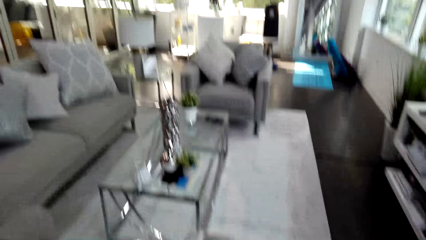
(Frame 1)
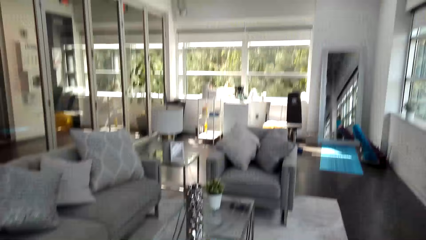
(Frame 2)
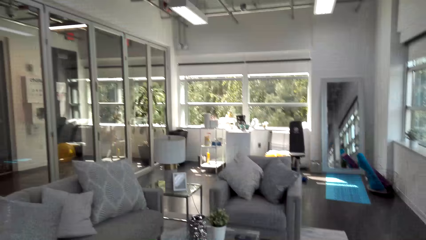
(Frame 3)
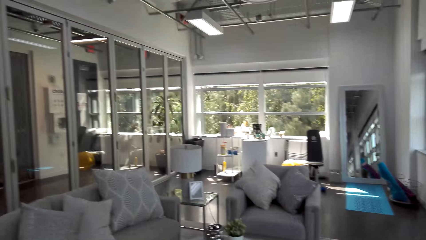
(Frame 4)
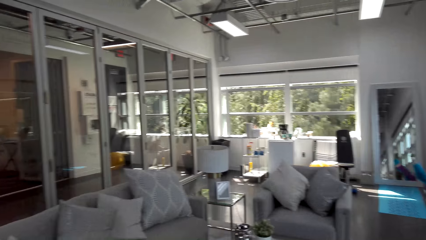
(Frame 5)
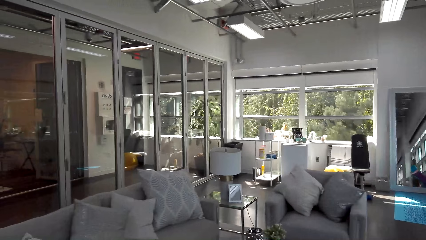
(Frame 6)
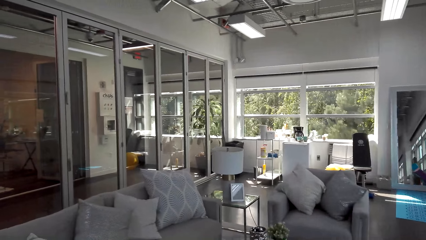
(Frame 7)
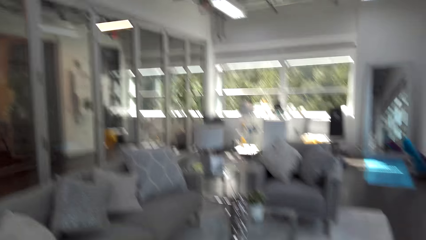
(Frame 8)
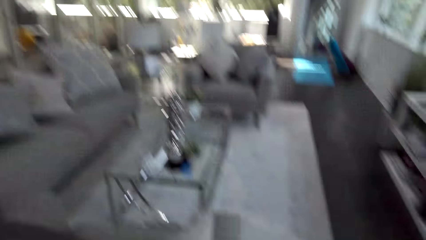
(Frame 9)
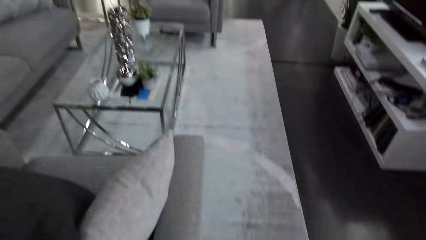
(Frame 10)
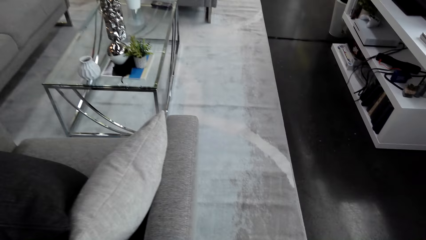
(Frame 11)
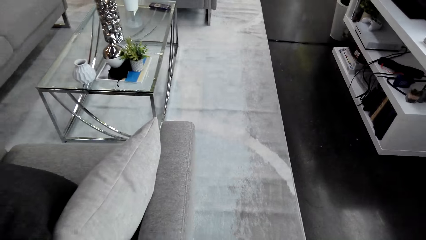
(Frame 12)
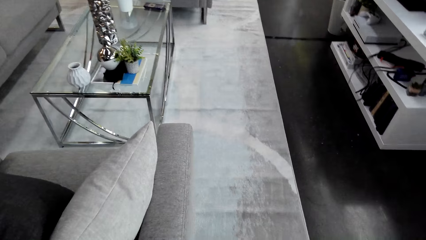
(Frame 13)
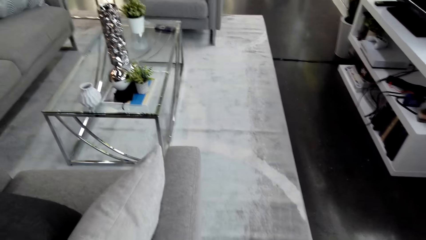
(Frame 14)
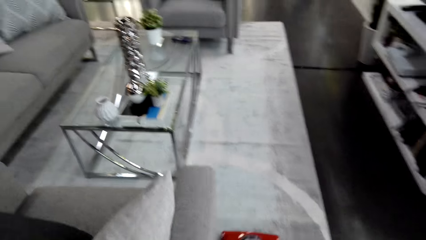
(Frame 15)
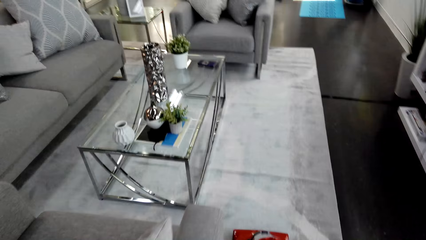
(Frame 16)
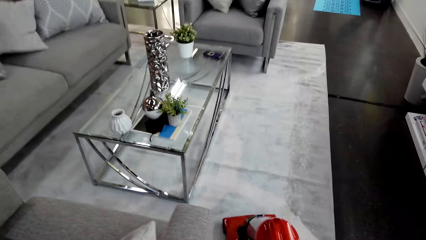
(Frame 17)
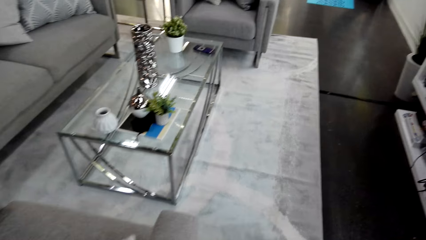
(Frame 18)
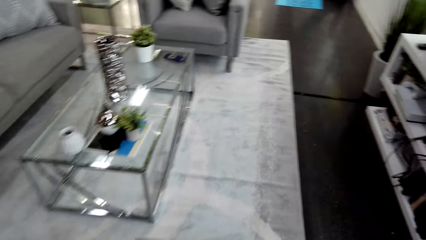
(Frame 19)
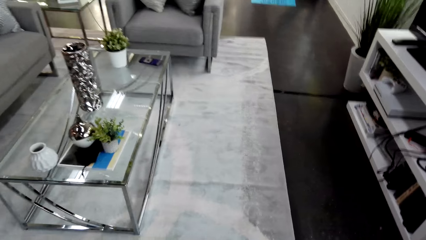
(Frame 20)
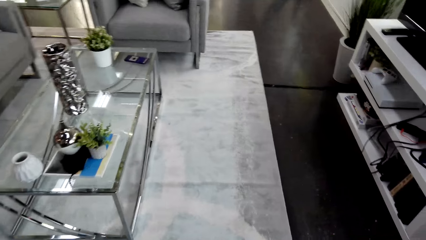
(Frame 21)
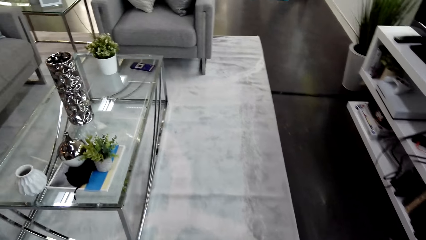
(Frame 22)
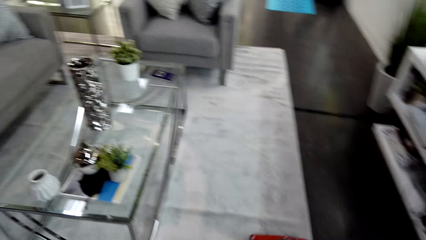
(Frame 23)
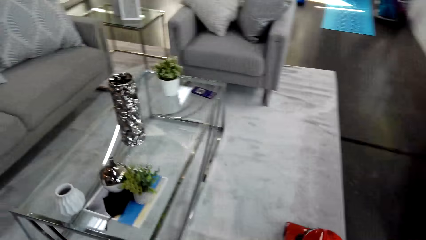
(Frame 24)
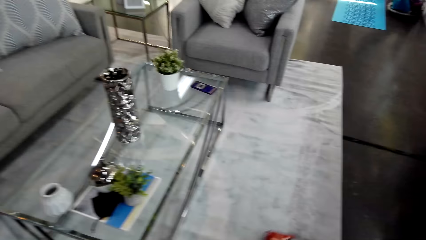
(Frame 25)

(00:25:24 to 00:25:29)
The camera wearer cleans the house with a vacuum cleaner.

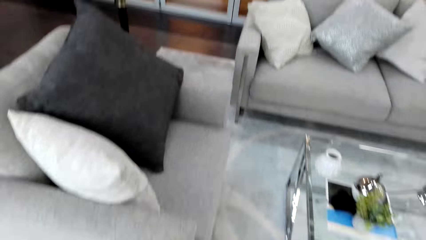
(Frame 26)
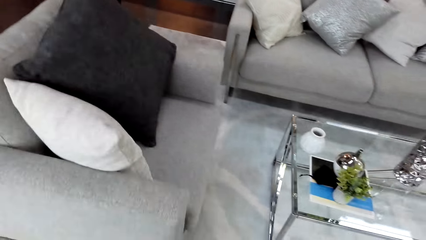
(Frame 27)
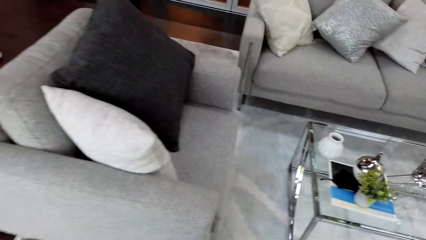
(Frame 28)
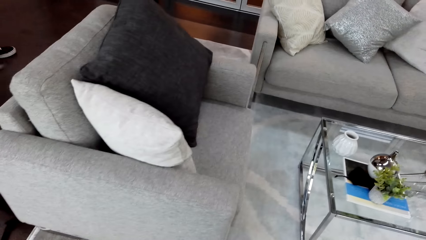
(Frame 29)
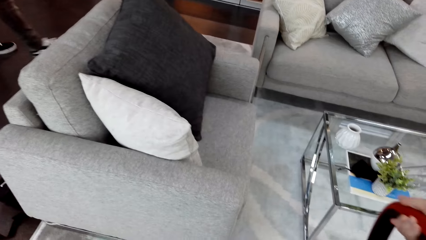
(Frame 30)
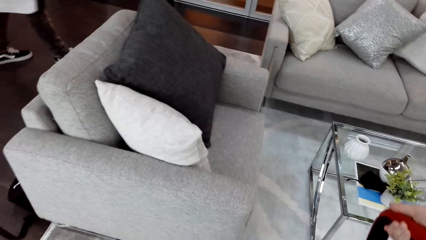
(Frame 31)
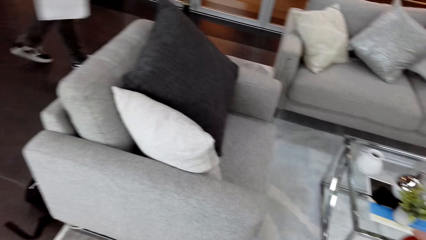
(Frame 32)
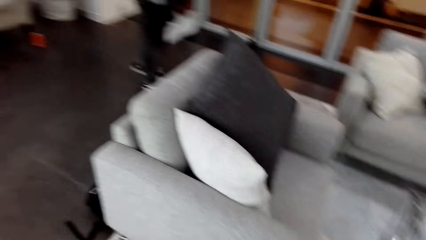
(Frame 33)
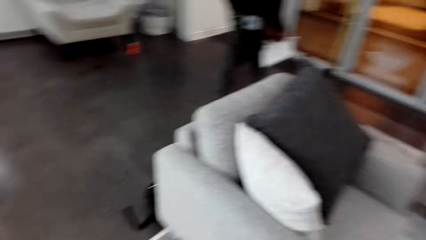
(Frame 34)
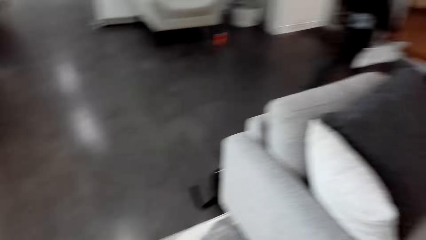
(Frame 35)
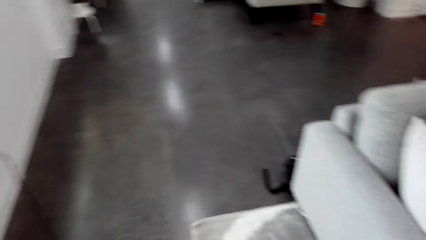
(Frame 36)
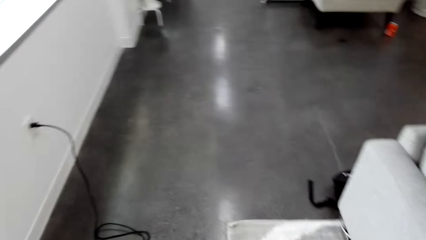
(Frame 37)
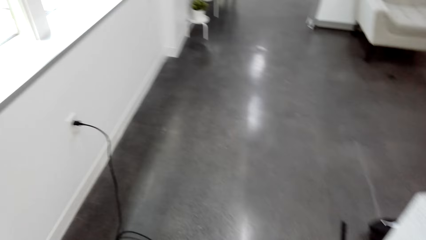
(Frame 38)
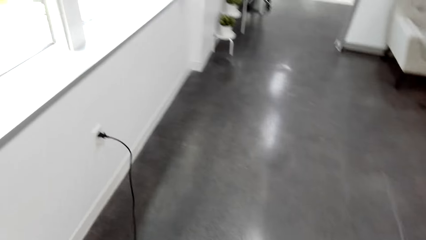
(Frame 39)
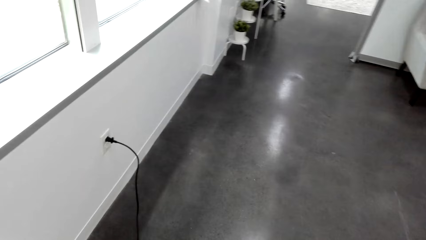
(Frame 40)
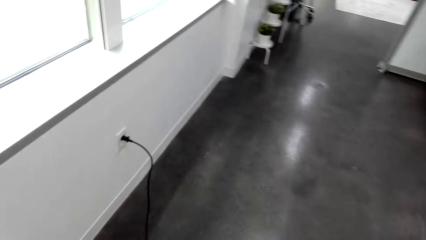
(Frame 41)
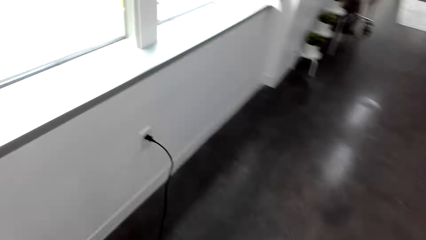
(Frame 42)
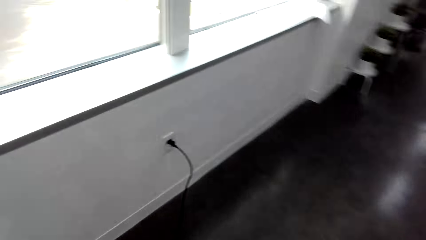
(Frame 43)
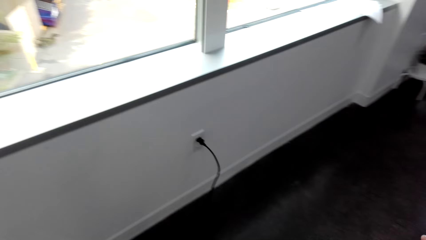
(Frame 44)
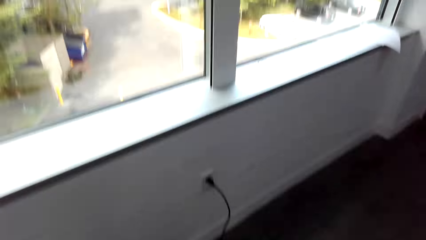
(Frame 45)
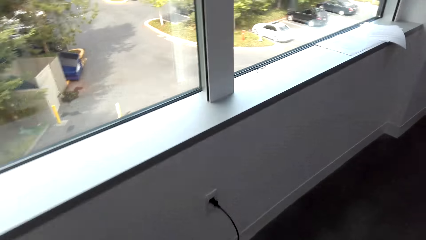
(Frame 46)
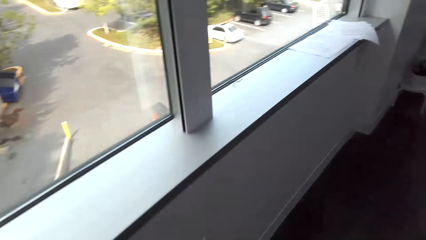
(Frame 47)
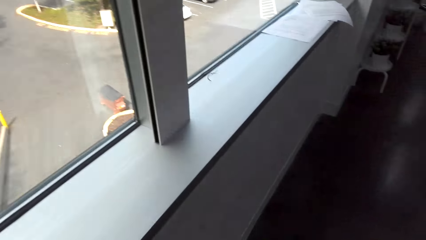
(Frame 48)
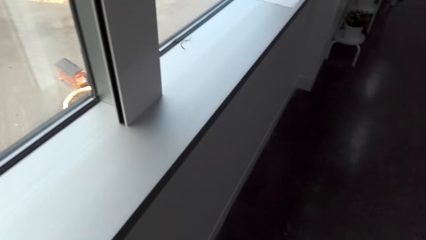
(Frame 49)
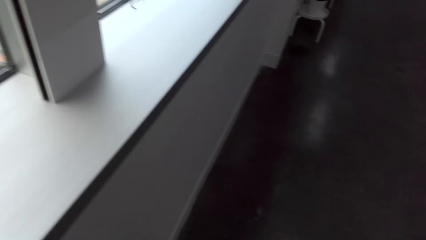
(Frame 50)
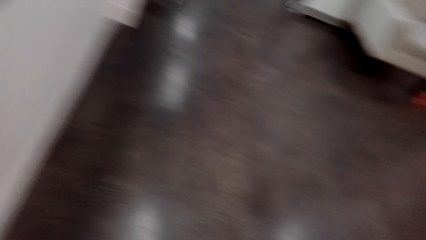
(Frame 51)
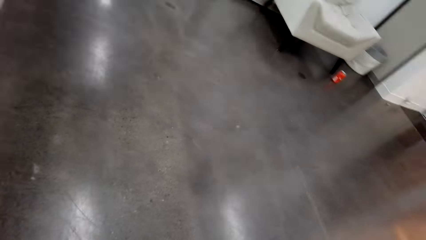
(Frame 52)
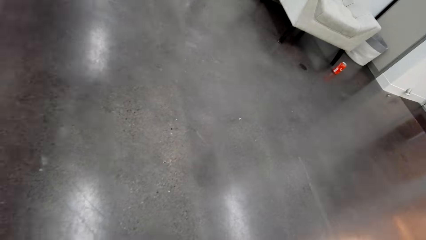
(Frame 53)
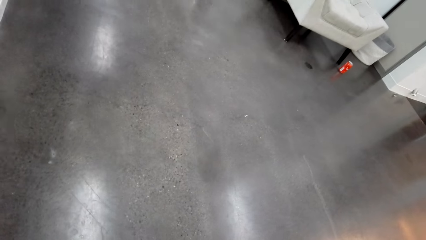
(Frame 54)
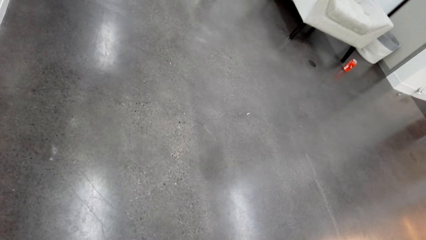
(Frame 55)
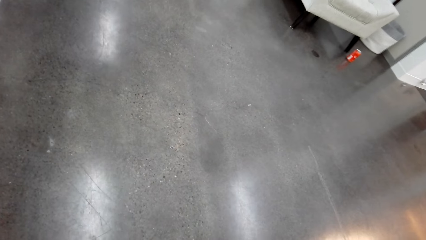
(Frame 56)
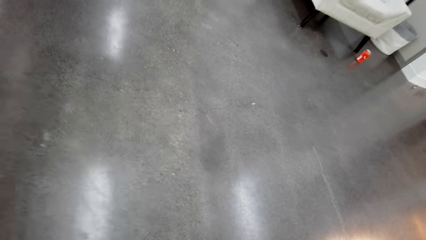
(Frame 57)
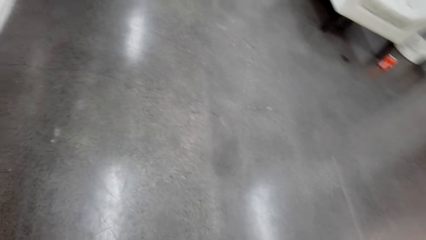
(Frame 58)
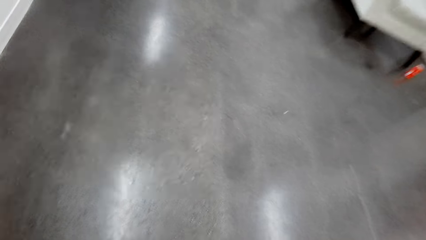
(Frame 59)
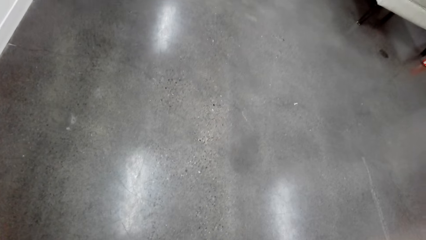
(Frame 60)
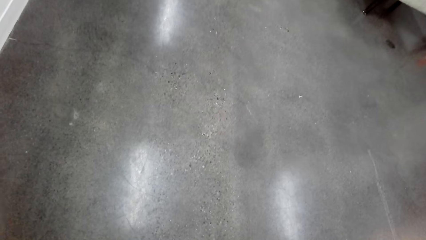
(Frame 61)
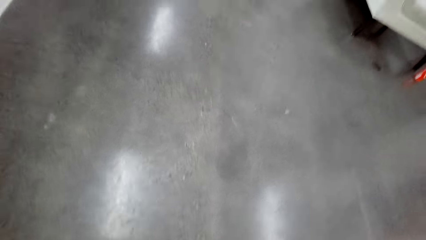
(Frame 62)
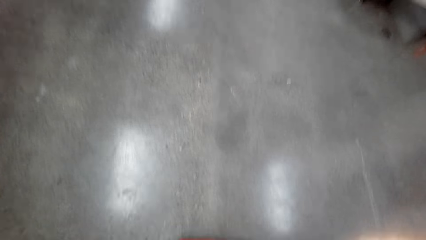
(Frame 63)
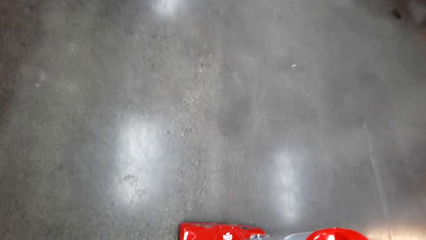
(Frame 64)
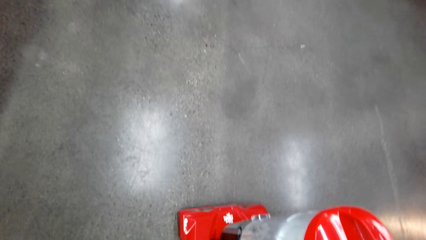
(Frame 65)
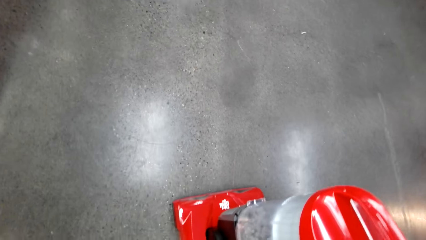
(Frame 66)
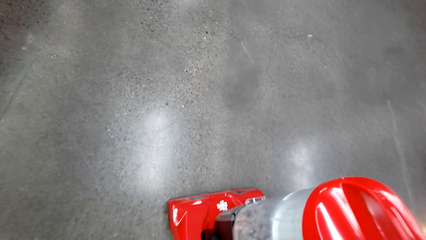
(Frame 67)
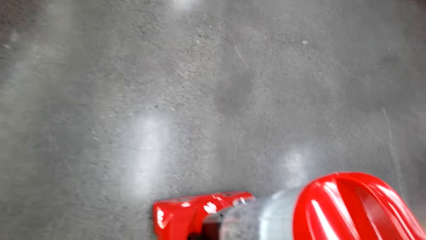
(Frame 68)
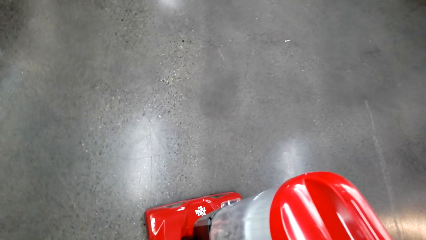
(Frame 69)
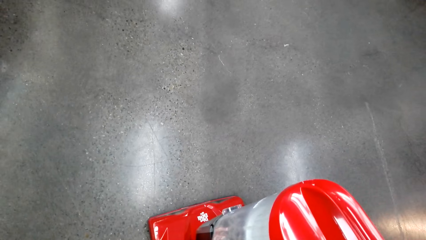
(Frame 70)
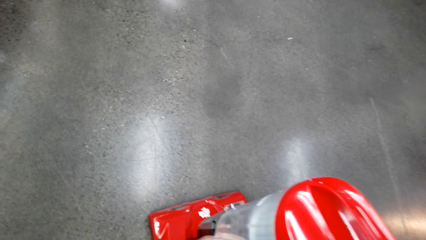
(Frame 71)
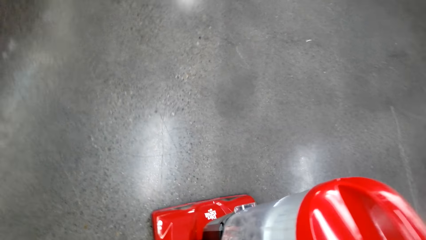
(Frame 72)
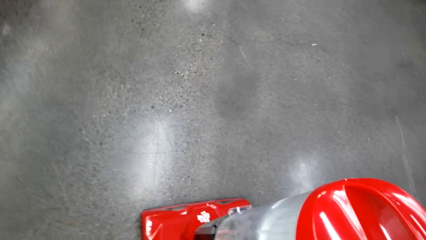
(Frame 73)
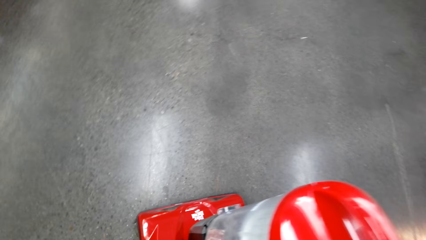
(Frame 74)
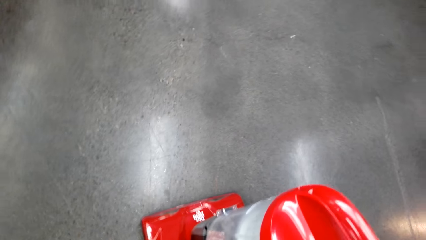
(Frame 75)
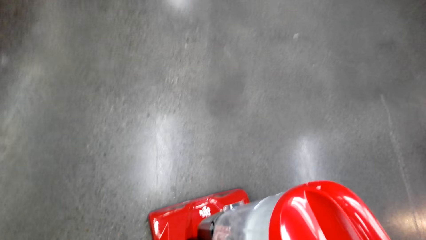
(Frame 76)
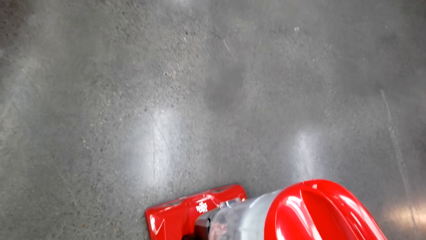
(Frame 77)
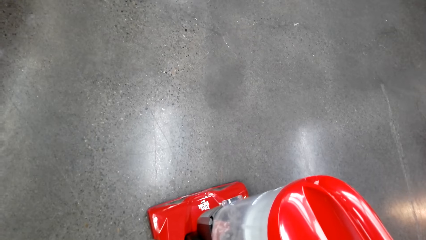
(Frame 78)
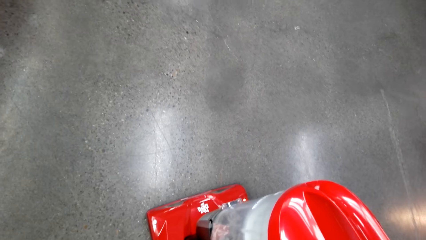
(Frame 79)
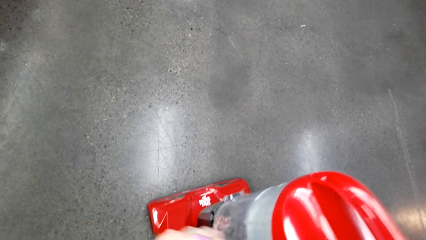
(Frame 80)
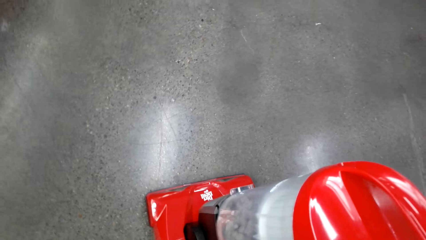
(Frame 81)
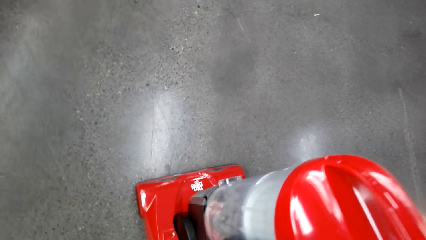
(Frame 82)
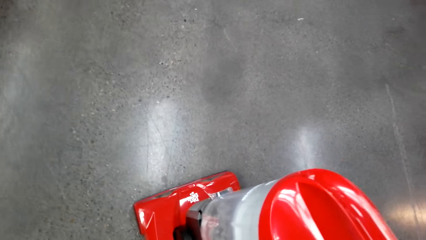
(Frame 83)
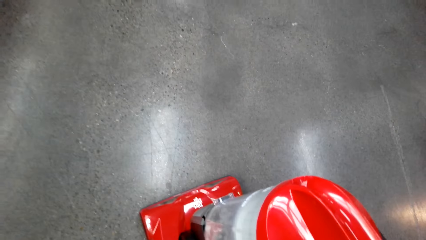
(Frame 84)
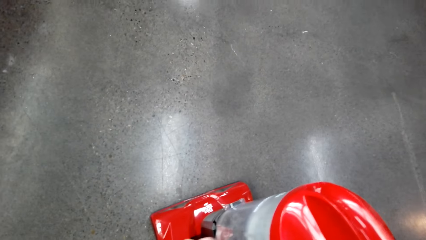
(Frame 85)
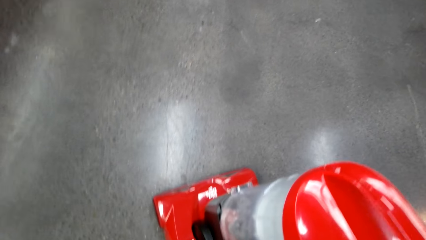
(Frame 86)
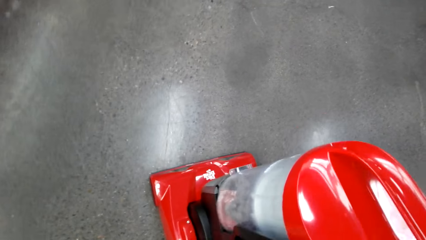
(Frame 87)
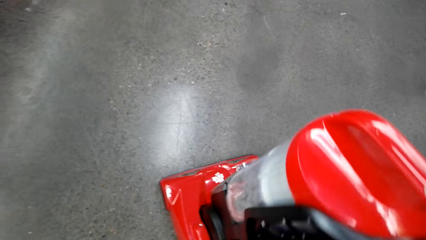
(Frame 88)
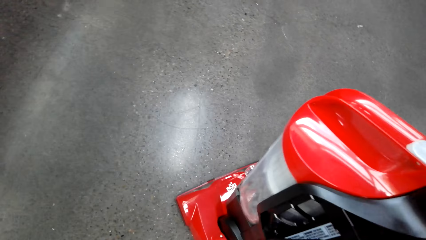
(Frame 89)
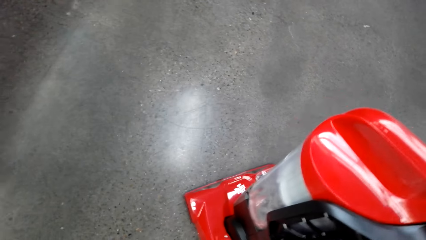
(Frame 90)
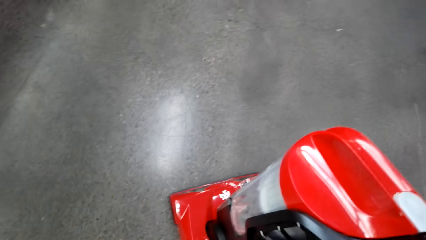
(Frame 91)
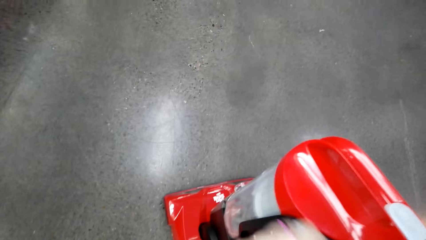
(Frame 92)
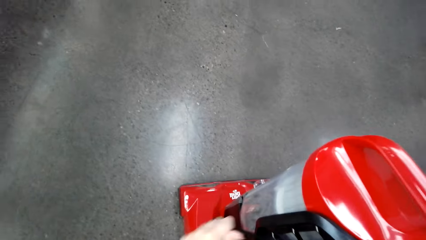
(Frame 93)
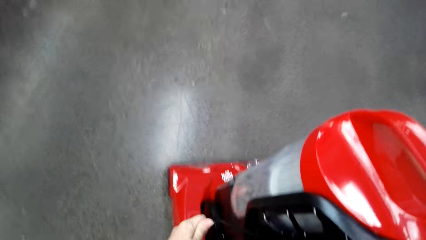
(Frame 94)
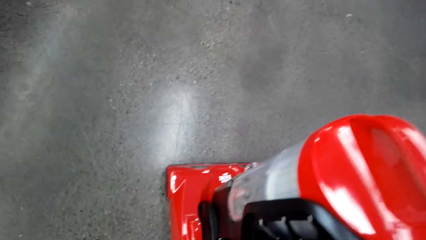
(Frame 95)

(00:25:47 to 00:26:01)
The camera wearer pushes the vacuum cleaner and converses with a man. The man converses with the camera wearer. The camera wearer unplugs the vacuum wire. The man converses with the camera wearer. The camera wearer rolls the wire on the vacuum cleaner. They adjust the vacuum cleaner.
